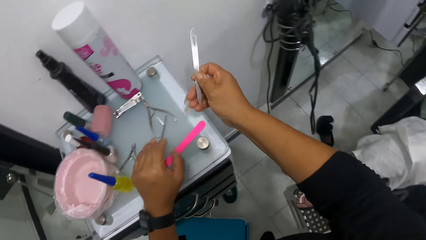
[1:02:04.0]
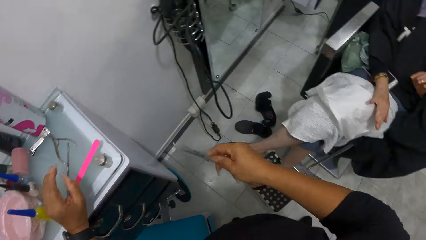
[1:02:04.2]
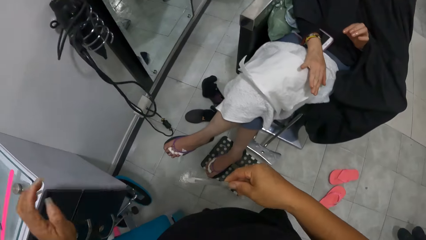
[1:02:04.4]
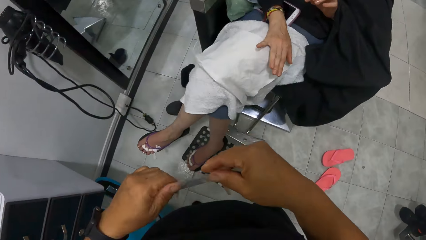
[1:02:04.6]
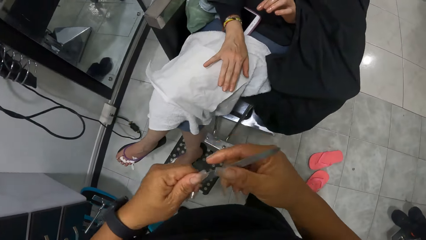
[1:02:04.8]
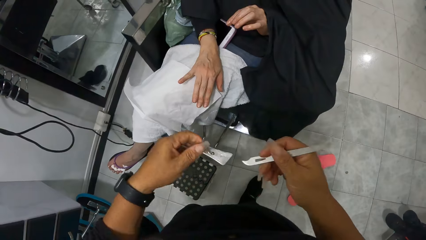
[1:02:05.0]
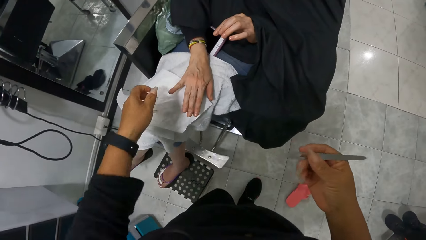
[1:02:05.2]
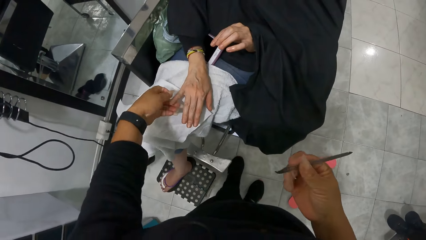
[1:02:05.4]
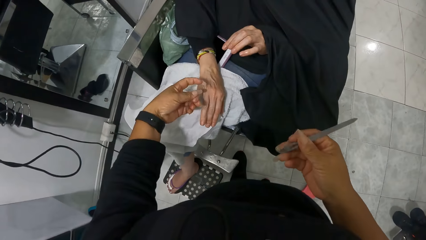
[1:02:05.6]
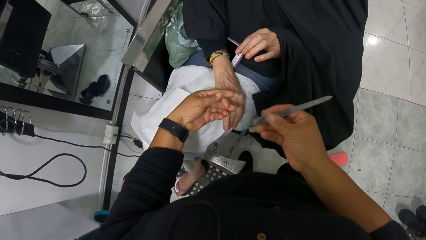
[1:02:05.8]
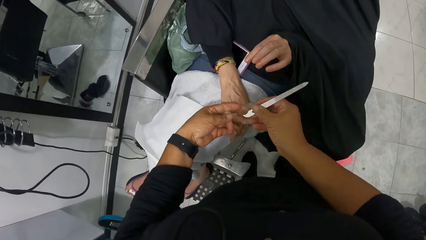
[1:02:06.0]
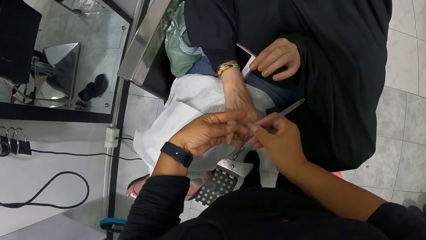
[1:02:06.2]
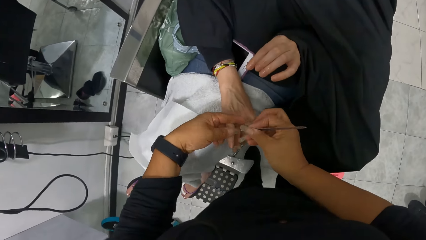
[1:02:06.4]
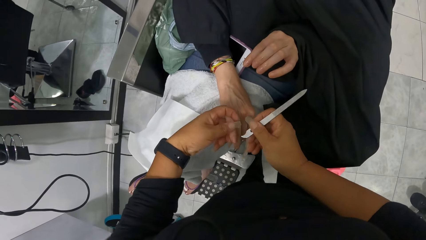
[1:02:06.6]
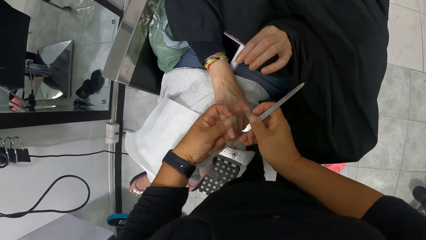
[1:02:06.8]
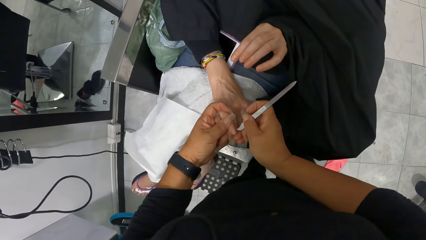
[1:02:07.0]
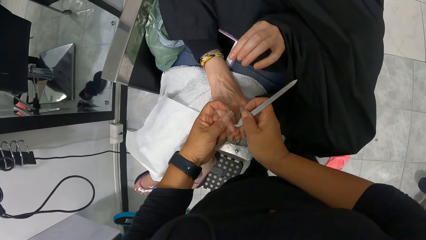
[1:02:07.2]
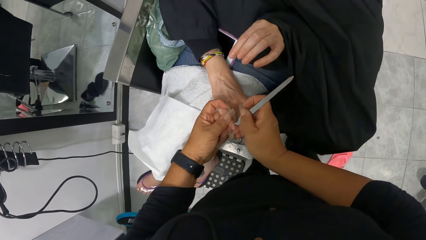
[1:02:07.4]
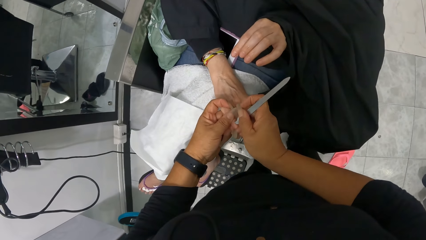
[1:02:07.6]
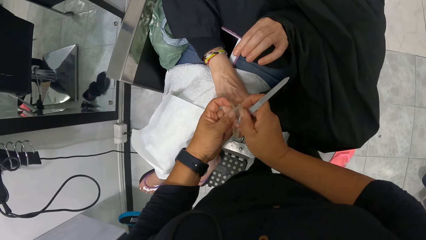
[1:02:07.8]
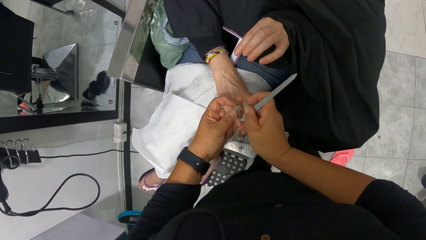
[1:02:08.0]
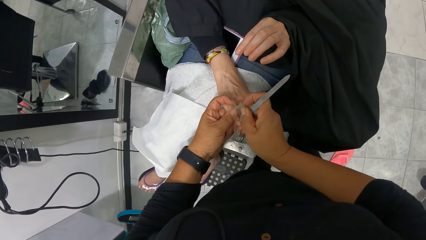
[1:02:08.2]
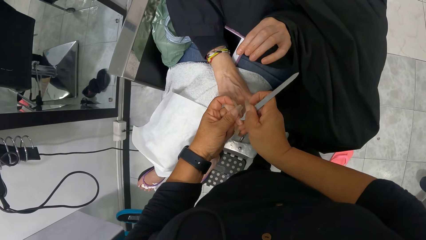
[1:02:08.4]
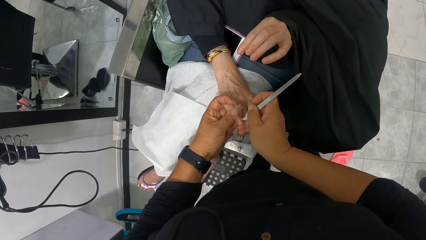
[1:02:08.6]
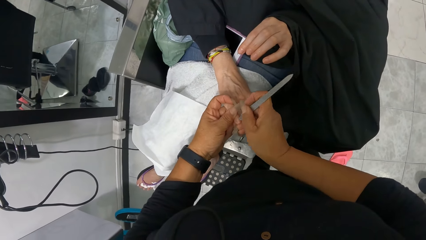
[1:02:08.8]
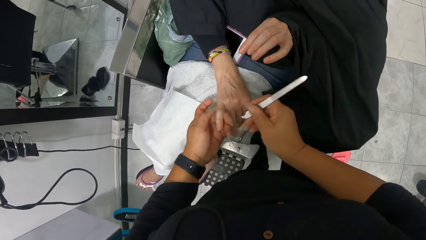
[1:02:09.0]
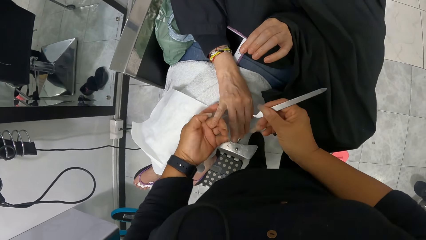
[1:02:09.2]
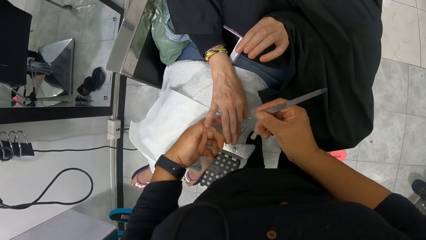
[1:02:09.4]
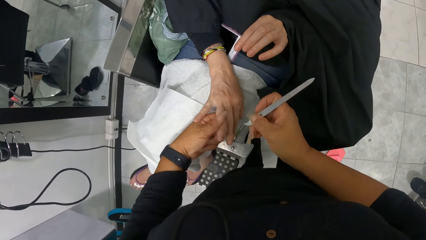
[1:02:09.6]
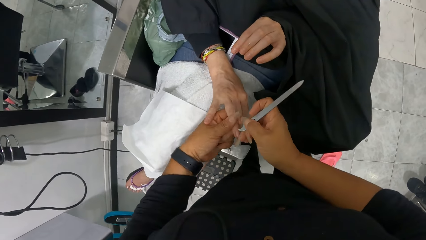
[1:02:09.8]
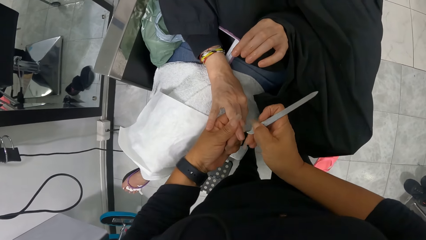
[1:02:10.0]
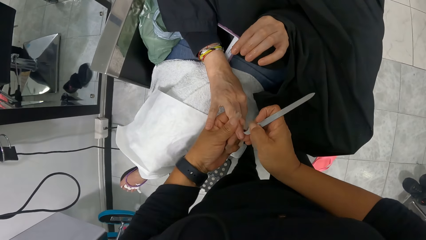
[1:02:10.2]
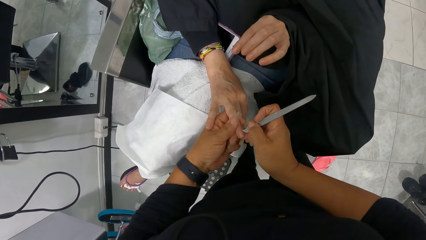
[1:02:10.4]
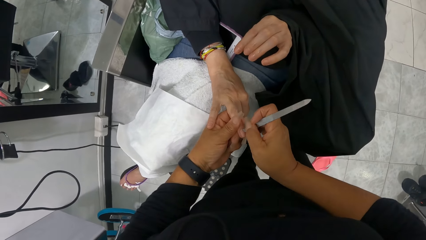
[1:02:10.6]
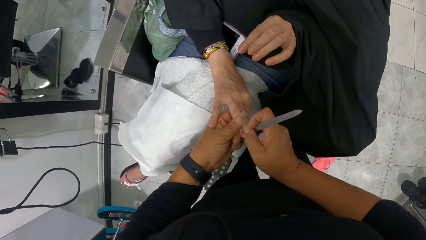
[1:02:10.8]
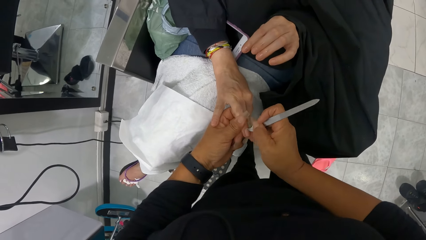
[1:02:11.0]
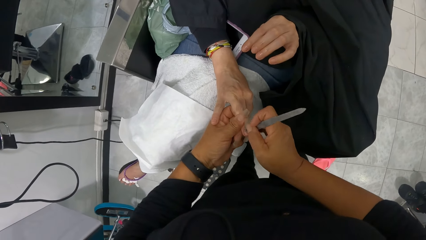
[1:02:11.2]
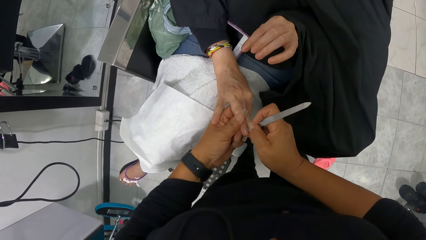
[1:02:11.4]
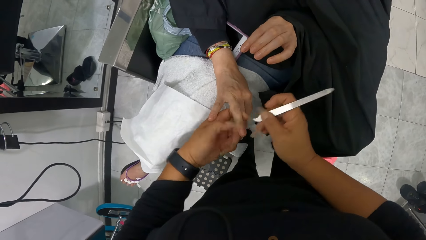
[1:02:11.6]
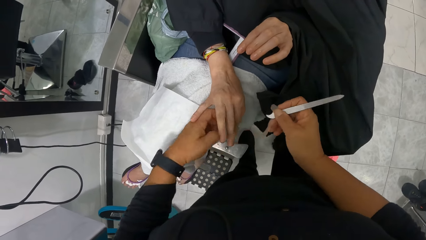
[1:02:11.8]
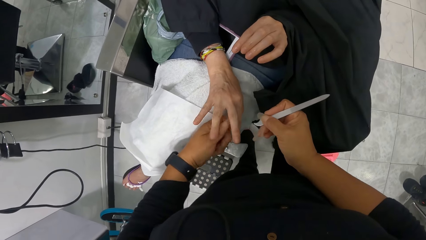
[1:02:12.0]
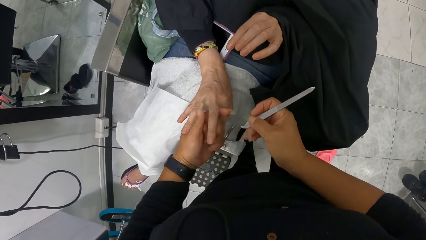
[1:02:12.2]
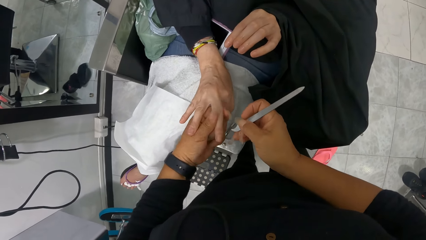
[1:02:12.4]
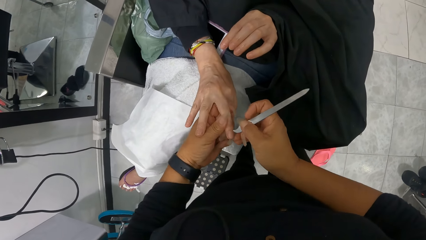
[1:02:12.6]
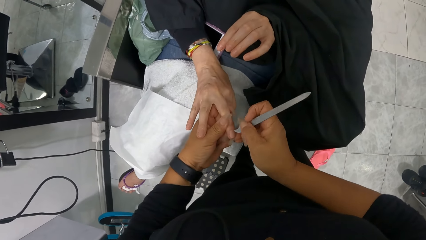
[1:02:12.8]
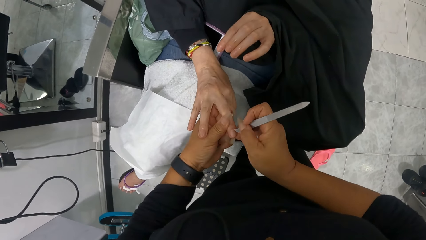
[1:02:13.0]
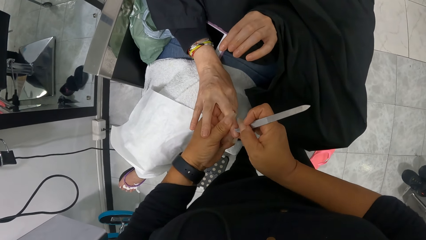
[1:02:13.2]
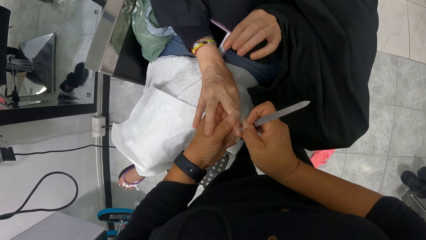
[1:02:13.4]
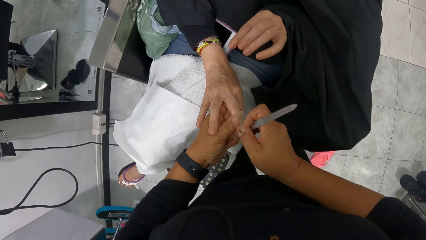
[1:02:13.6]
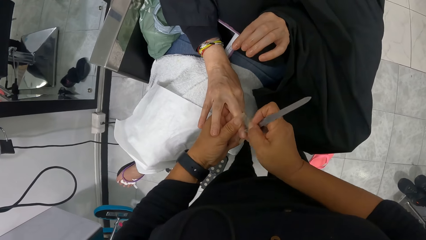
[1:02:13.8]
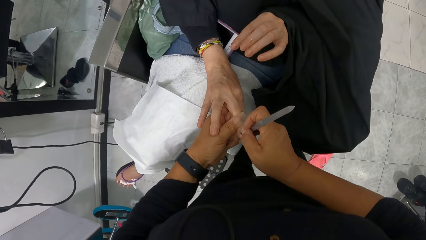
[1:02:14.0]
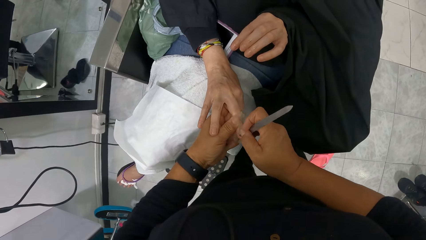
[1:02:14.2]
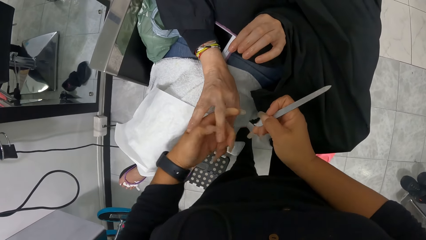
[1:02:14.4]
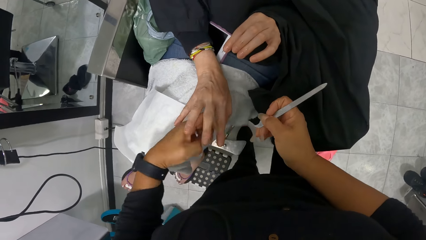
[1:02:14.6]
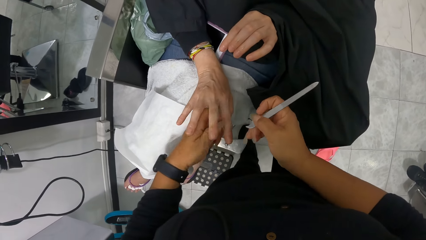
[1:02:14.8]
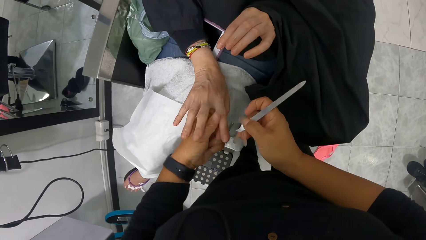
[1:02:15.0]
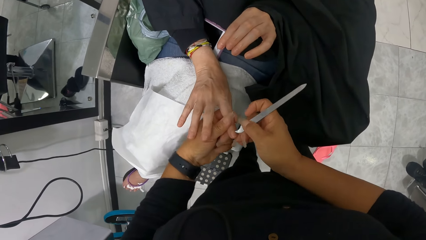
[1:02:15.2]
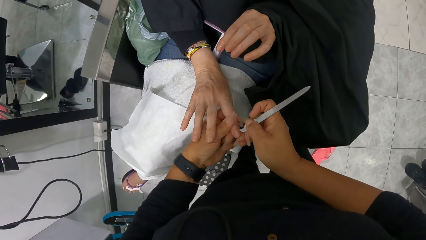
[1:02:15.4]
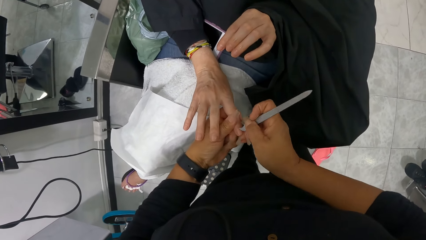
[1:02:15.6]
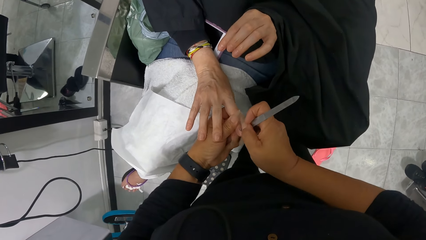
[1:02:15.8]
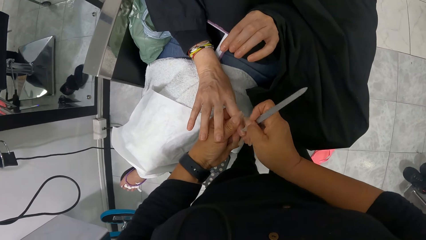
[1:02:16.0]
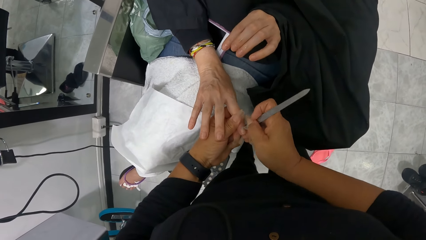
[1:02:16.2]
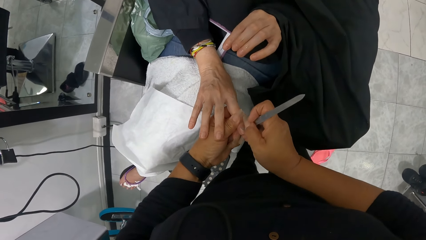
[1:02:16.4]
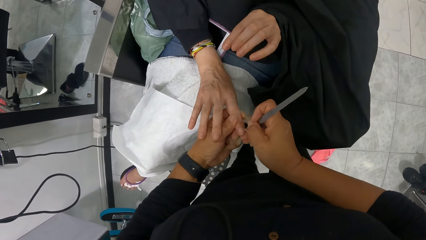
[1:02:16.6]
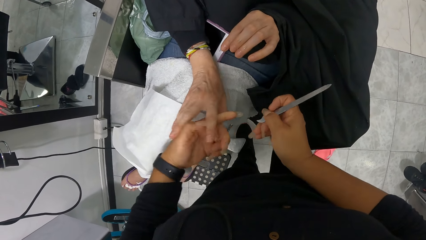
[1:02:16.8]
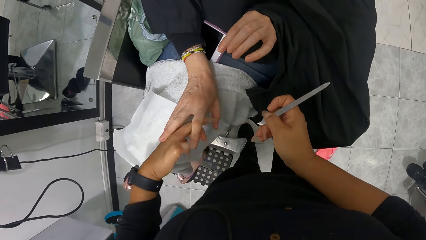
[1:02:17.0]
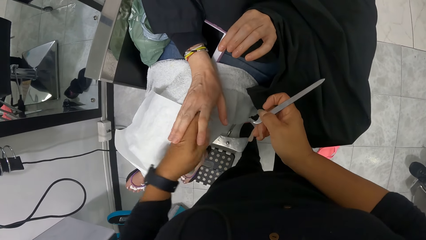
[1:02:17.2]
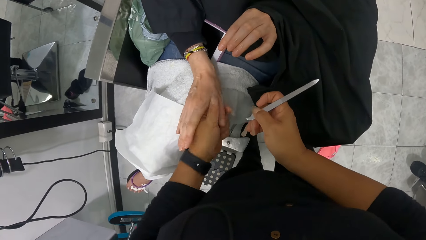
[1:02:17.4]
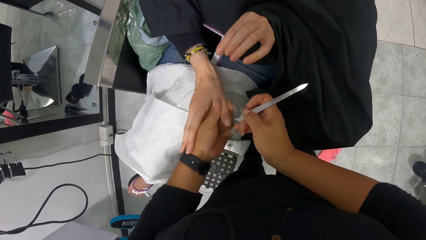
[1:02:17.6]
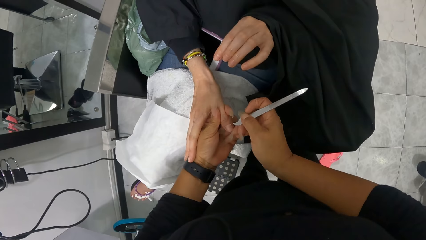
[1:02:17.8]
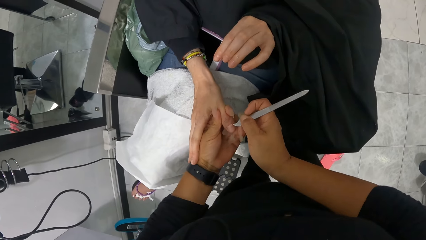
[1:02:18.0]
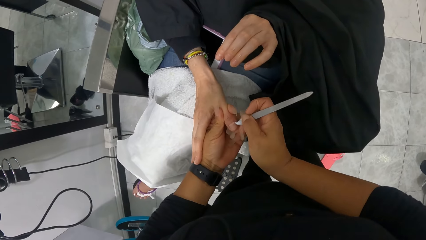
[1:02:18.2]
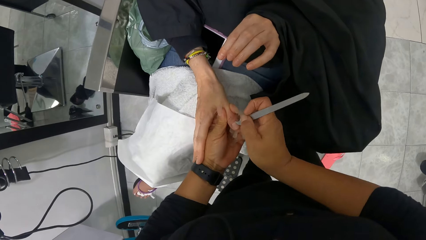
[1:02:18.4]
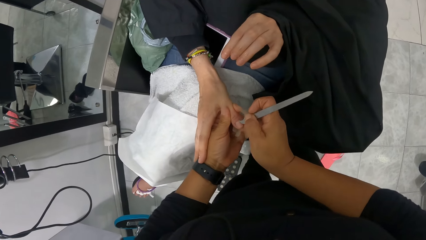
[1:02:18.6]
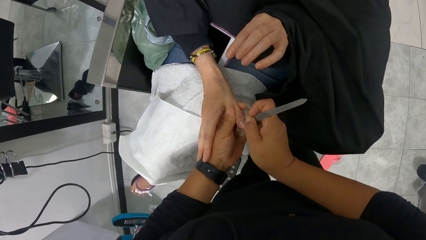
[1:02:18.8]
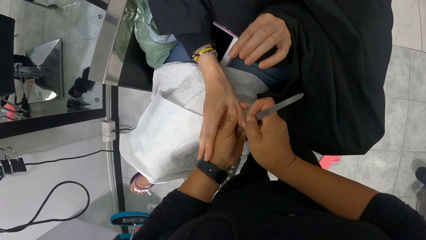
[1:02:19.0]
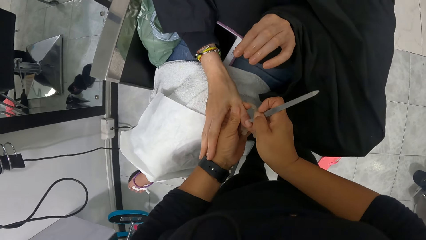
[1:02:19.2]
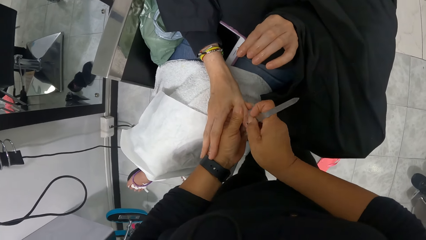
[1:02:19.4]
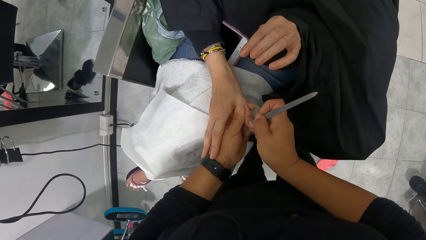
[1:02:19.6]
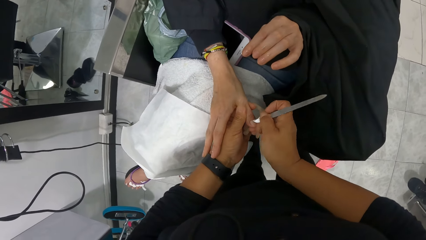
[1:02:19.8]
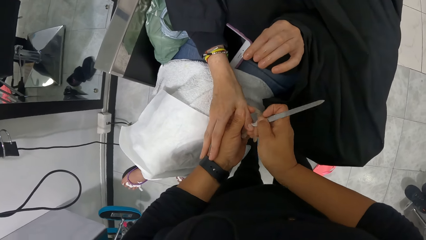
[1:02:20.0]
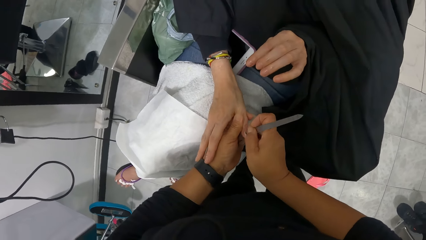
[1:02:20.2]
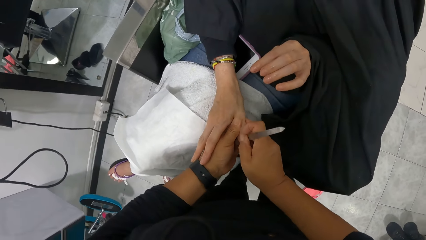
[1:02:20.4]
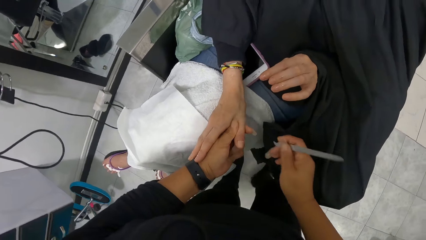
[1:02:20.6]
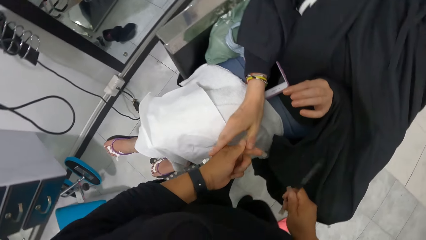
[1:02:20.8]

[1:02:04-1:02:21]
The camera wearer wipes a nail trimmer with the other hand. She holds the woman's right hand with her left hand. She scrapes the woman's right fingernails with the file in her right hand. She polishes the nail of the woman with the nail trimmer.
